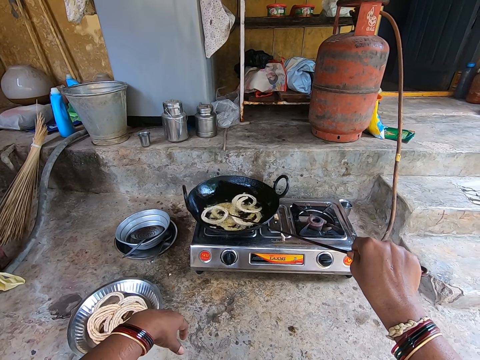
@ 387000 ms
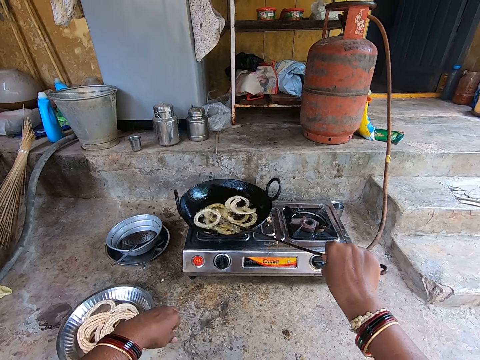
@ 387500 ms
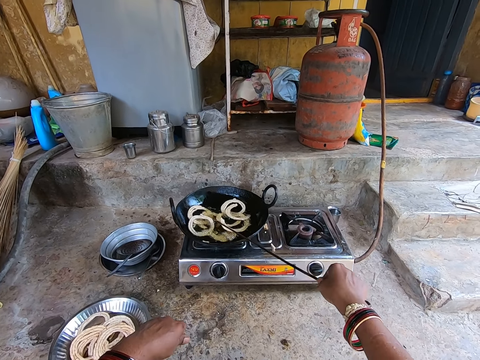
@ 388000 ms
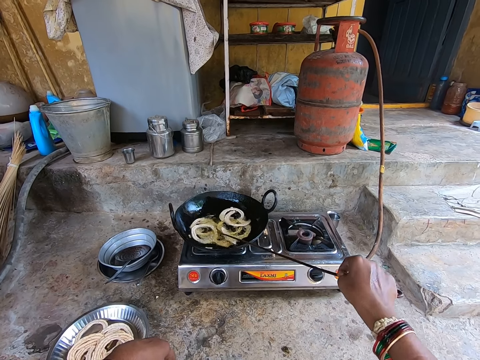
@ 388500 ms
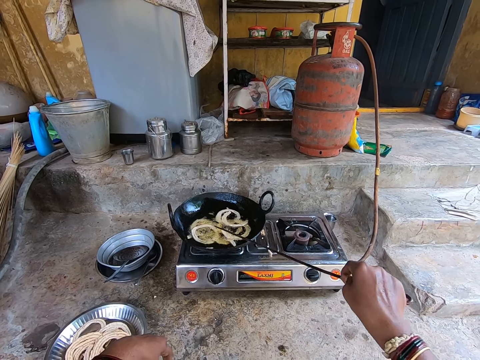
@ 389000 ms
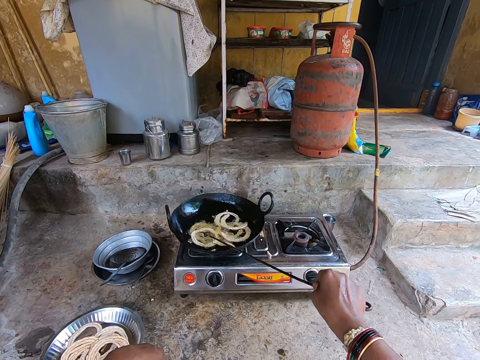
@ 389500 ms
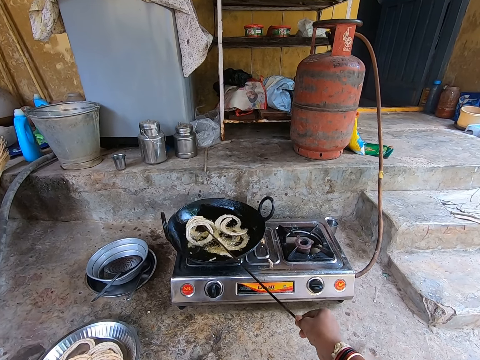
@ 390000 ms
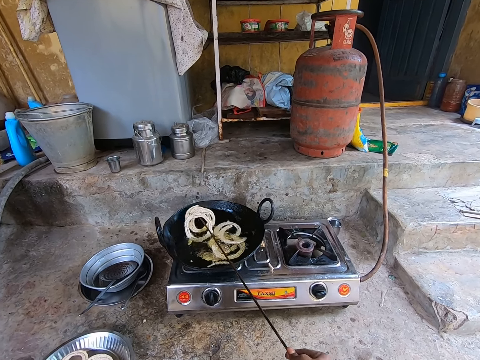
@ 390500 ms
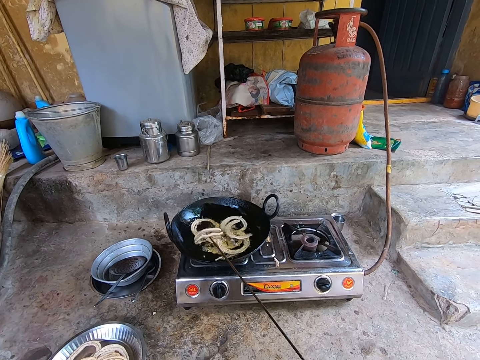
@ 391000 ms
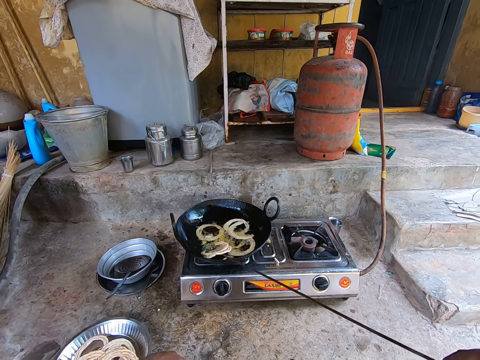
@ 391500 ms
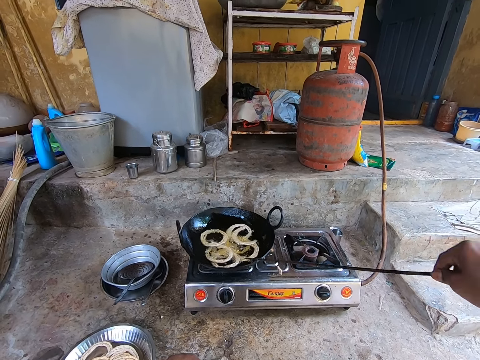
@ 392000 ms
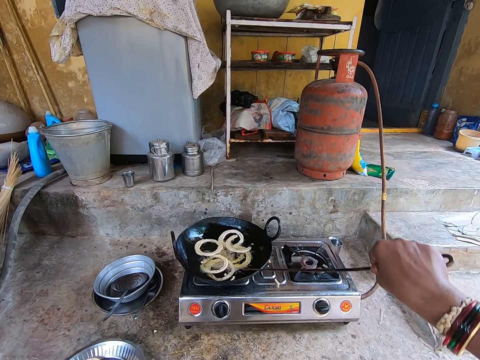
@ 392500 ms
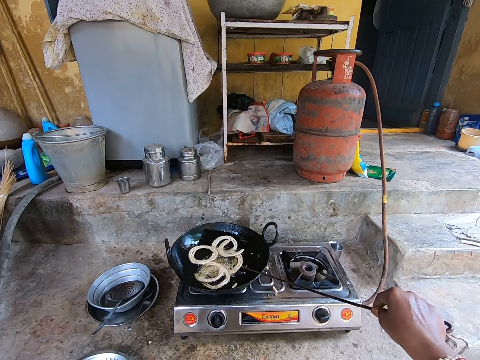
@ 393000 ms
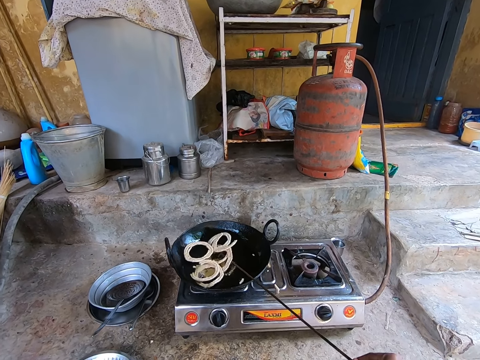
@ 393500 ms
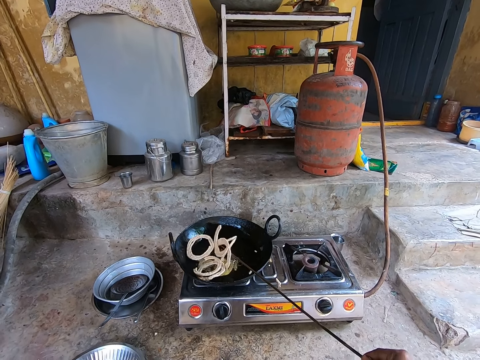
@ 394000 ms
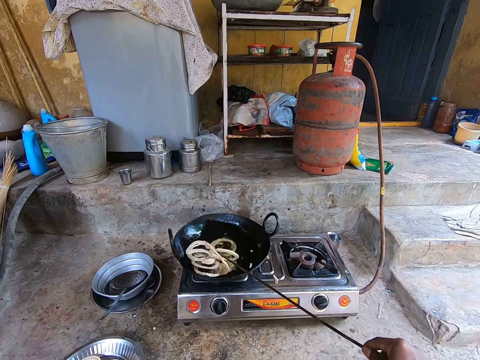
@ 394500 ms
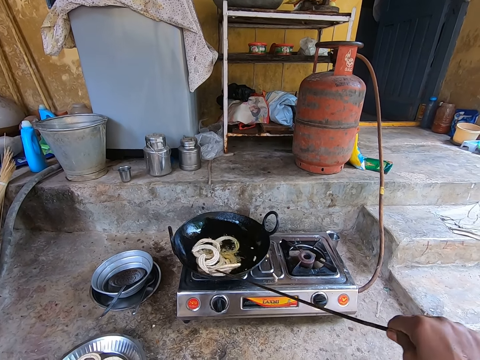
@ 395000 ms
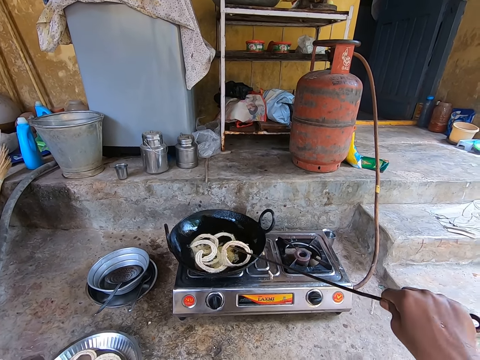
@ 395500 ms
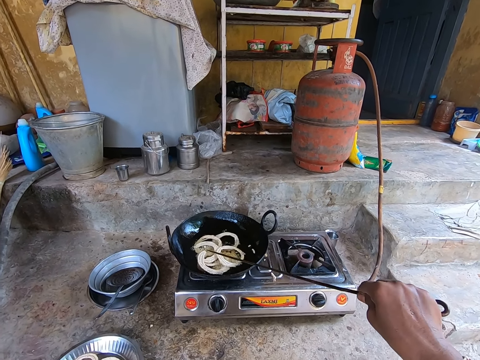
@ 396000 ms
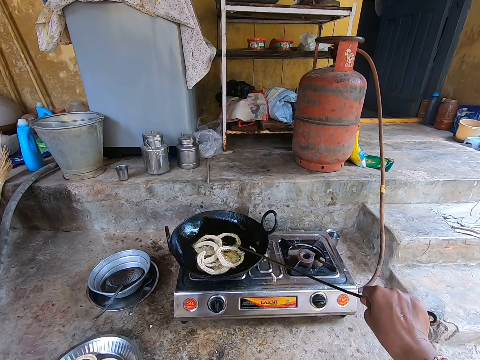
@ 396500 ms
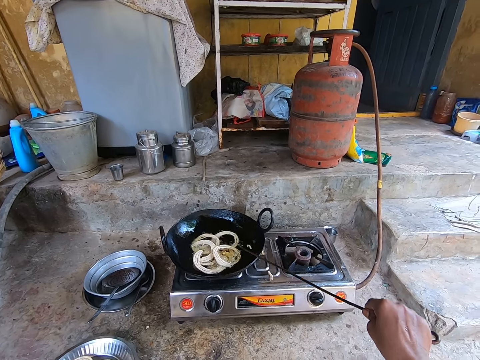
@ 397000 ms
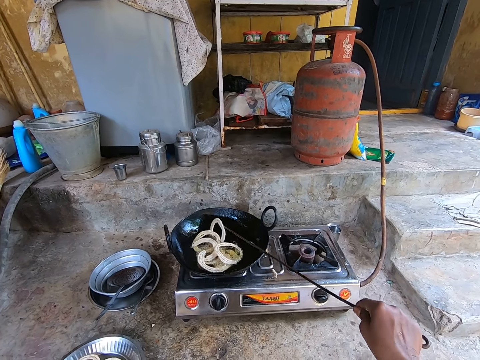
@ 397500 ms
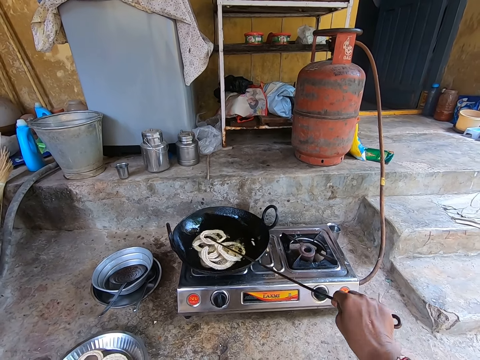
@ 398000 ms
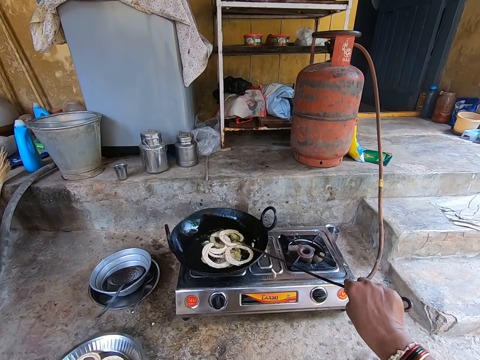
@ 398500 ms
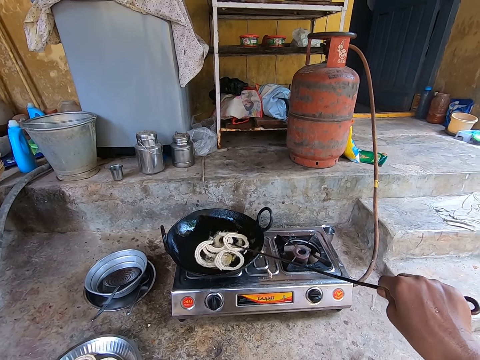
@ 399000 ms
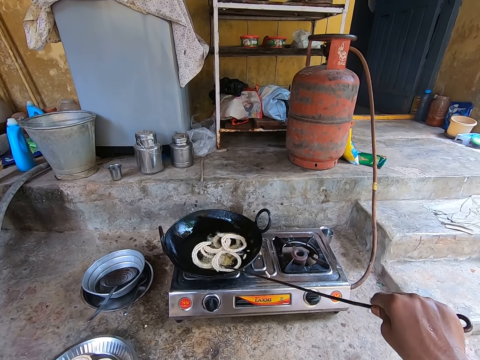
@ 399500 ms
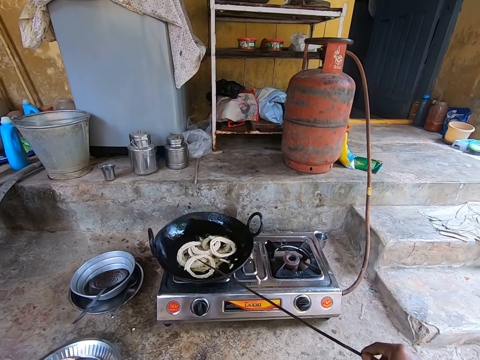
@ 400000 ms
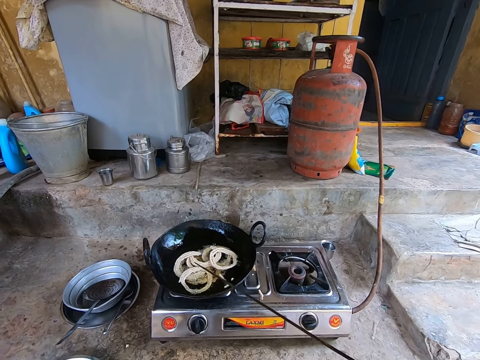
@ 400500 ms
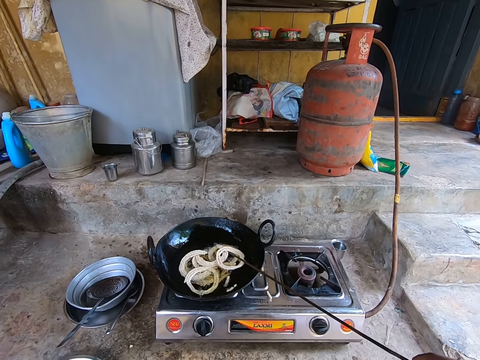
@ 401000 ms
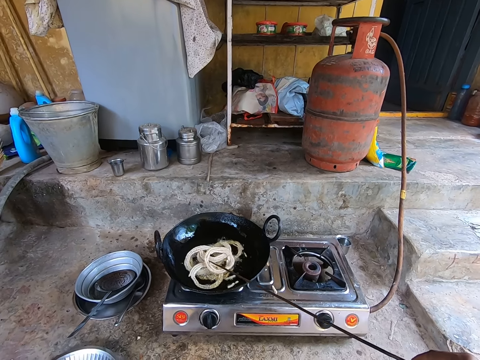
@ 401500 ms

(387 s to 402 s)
The camera wearer moves their hand. They touch something. They turn the murukku.

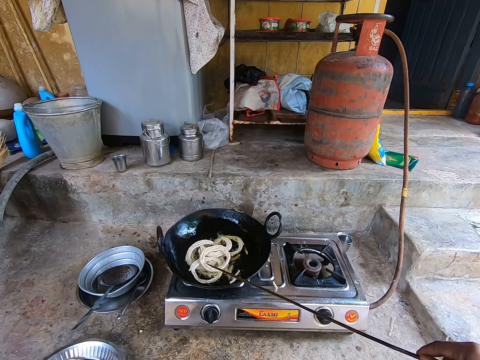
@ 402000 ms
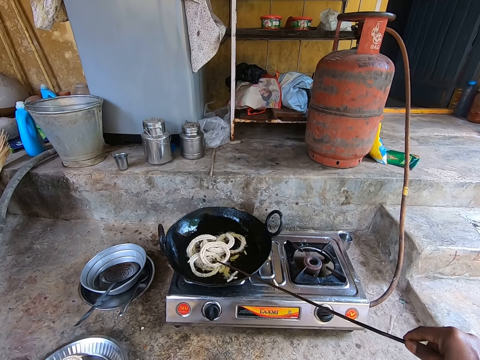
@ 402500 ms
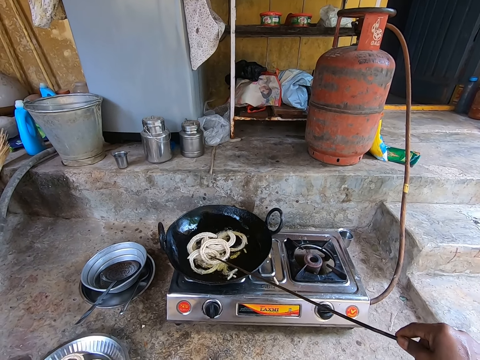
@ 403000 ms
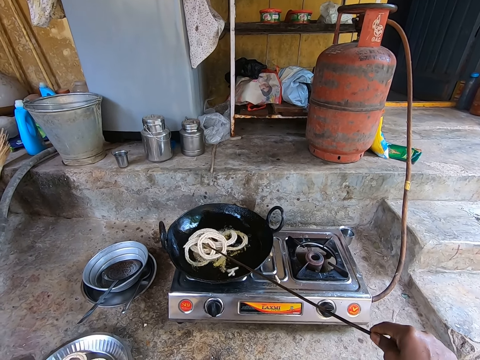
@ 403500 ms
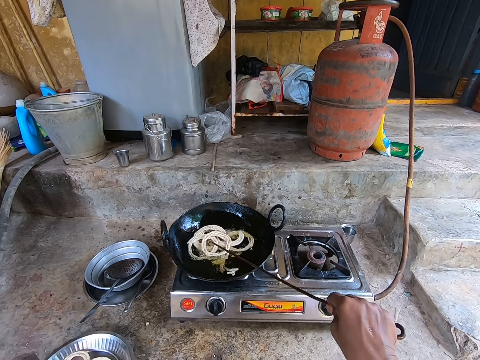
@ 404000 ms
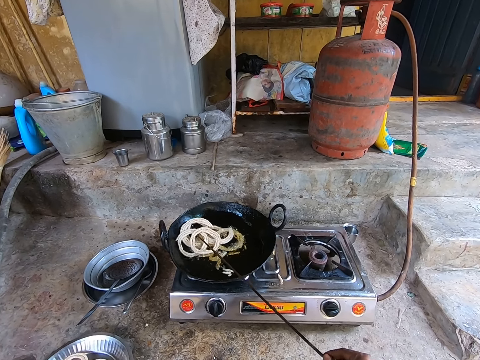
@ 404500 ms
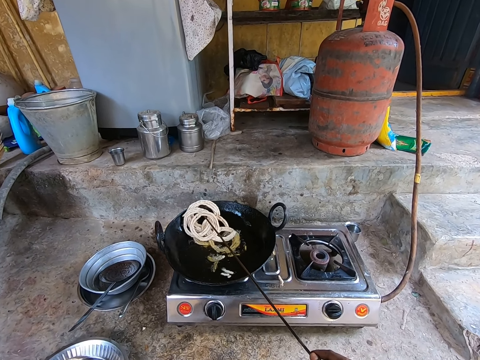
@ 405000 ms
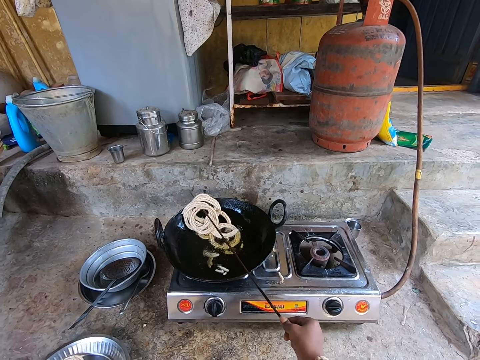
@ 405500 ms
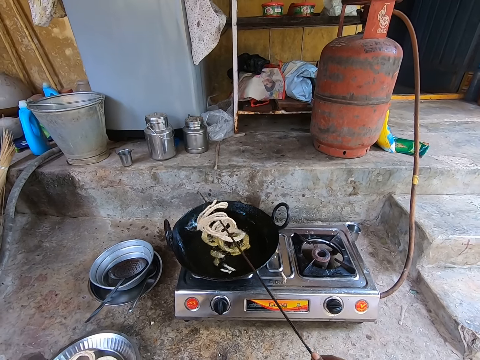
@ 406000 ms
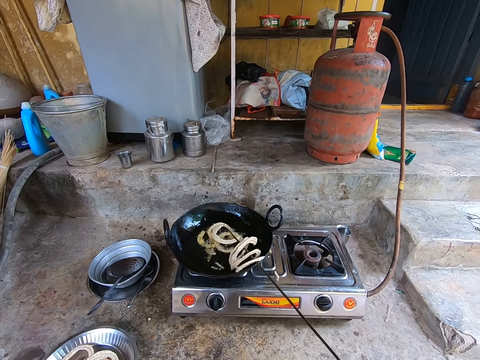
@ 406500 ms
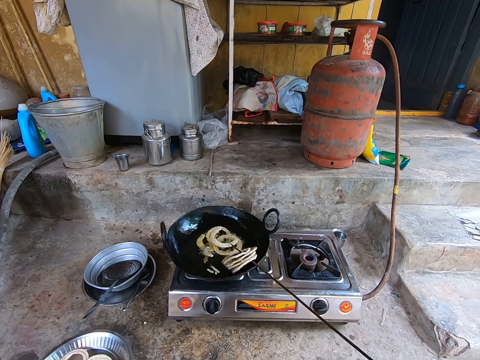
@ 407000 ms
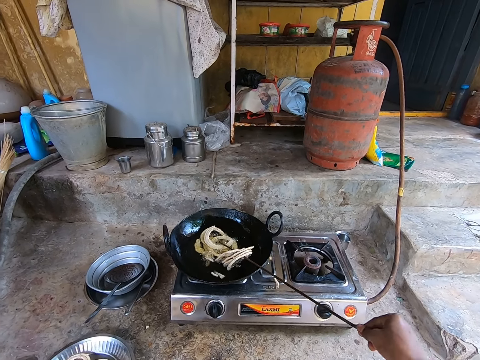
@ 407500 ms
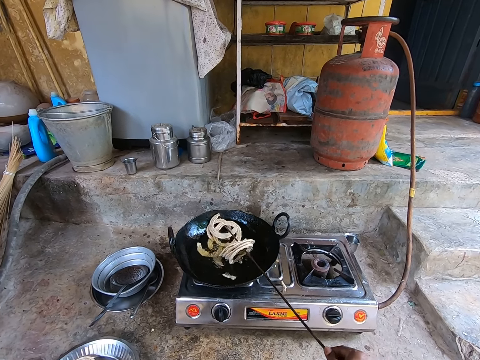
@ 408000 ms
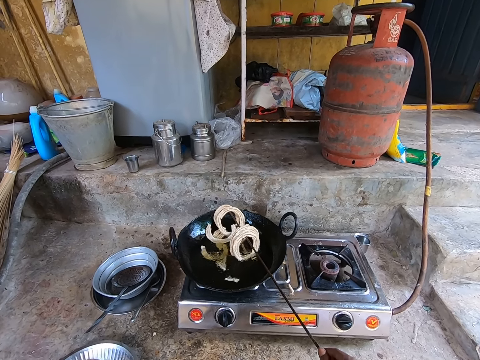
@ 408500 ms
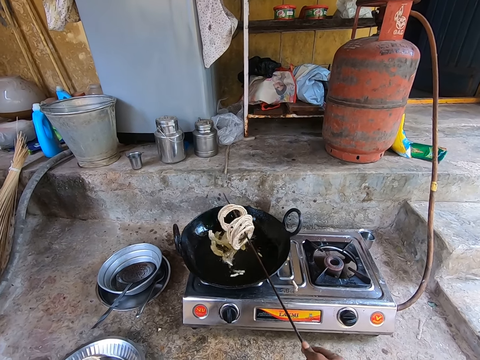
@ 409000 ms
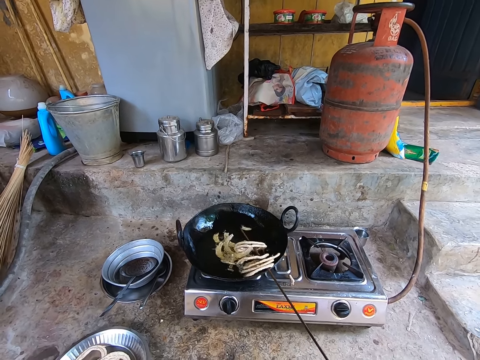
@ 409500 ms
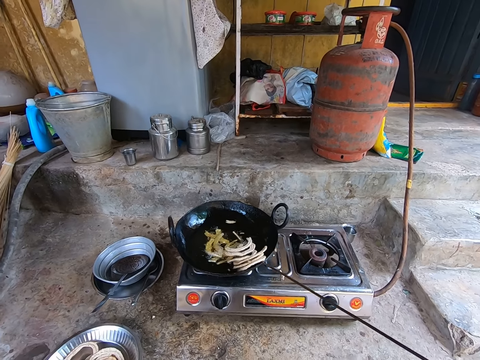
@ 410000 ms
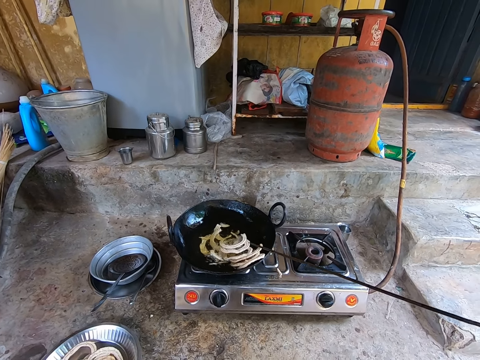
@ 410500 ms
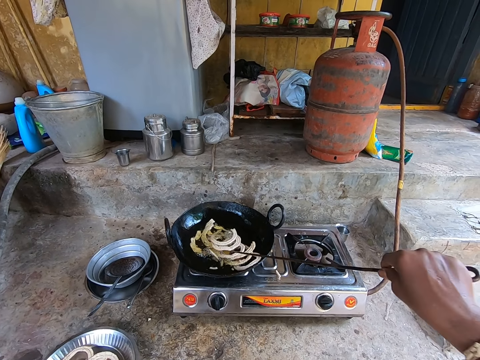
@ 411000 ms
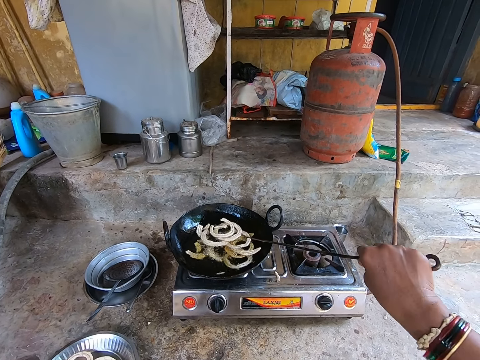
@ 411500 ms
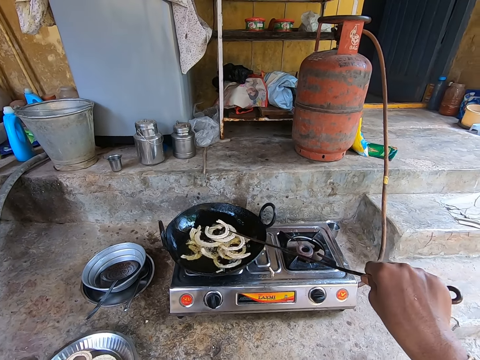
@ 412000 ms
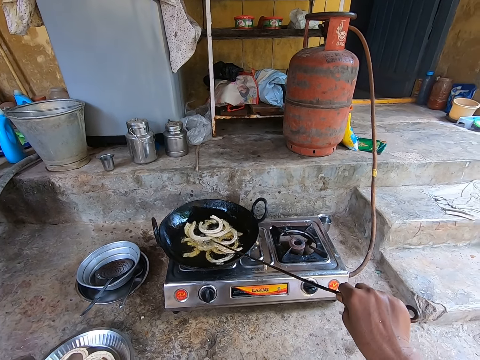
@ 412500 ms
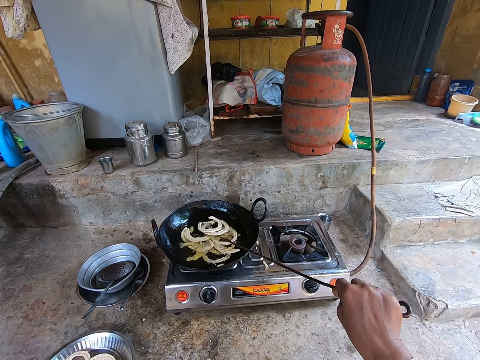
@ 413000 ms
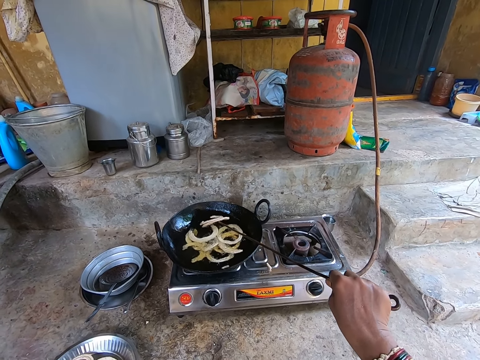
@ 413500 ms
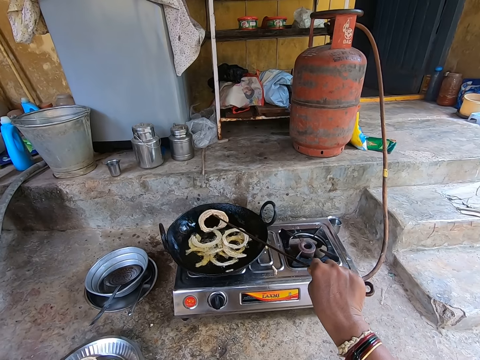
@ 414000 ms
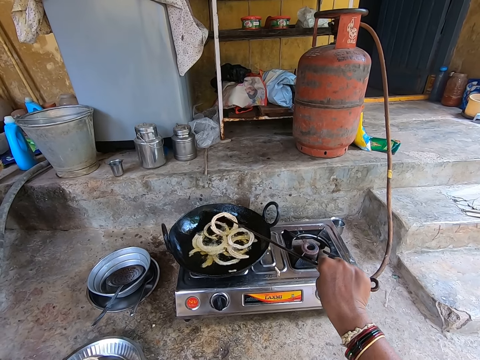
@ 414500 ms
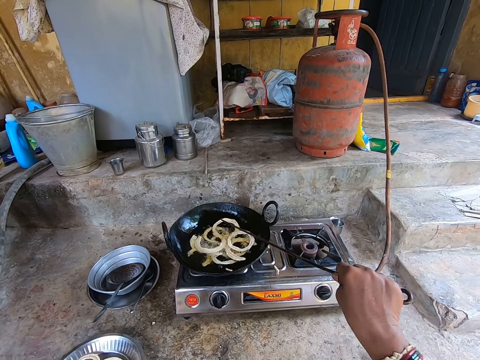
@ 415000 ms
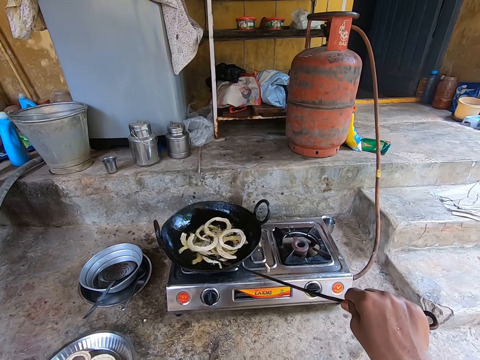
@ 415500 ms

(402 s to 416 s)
The camera wearer collects the murukku. They drop the murukku in the oil. They turn the murukku. They mix something in the fire.
